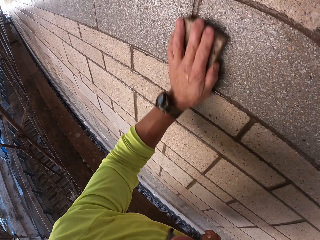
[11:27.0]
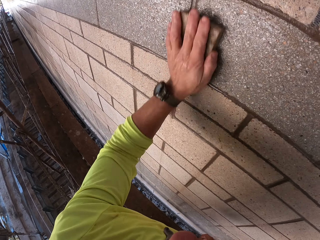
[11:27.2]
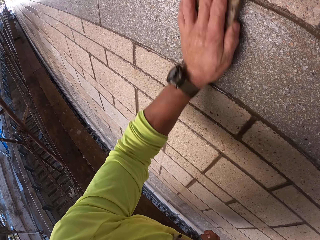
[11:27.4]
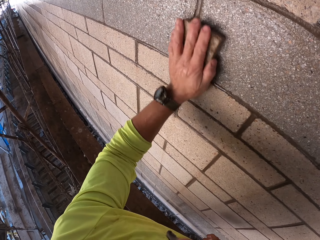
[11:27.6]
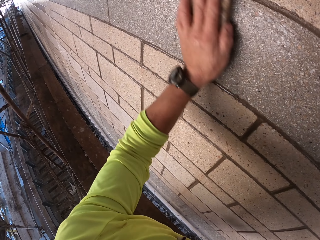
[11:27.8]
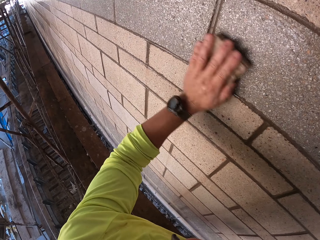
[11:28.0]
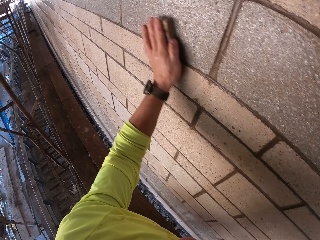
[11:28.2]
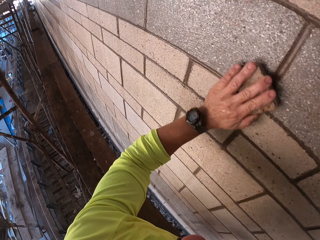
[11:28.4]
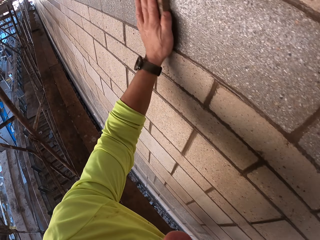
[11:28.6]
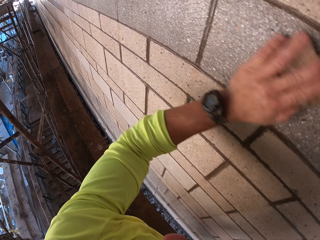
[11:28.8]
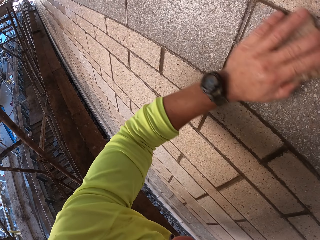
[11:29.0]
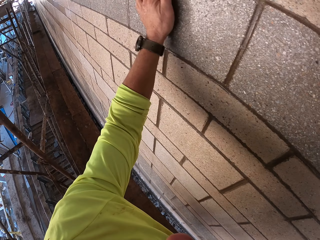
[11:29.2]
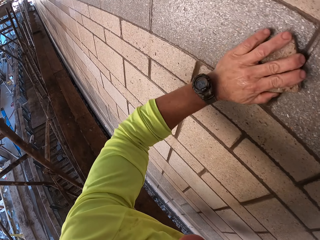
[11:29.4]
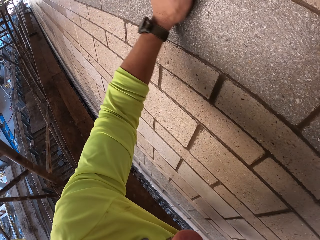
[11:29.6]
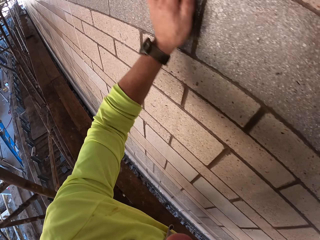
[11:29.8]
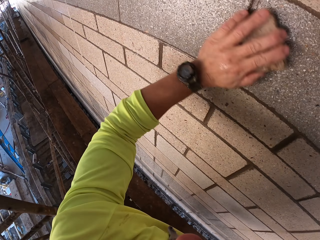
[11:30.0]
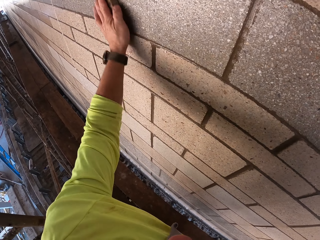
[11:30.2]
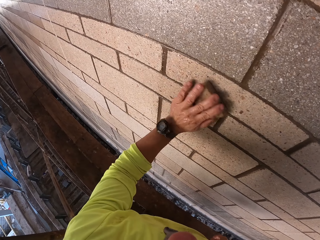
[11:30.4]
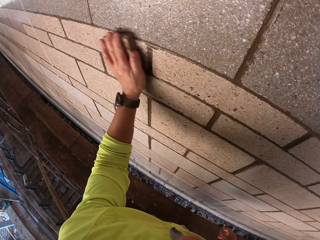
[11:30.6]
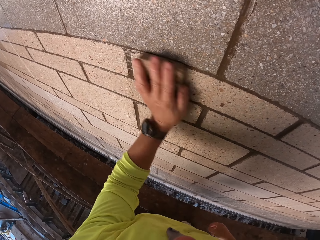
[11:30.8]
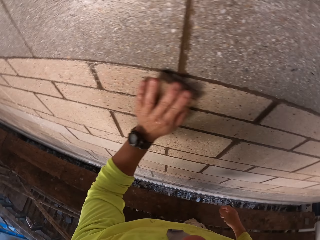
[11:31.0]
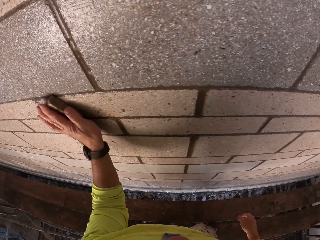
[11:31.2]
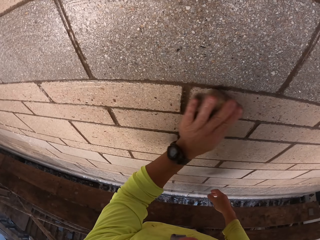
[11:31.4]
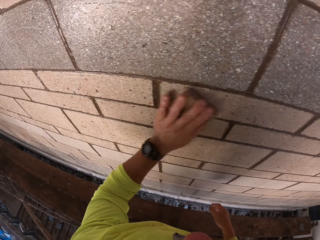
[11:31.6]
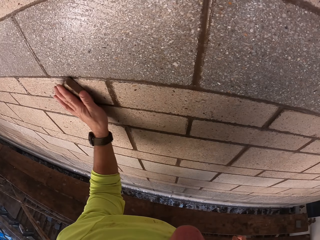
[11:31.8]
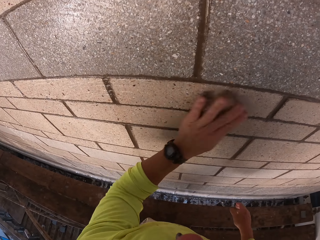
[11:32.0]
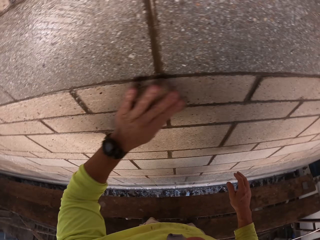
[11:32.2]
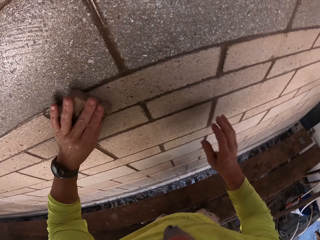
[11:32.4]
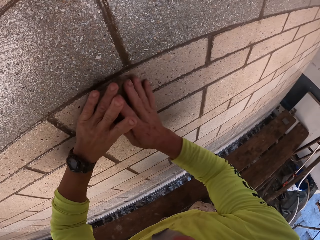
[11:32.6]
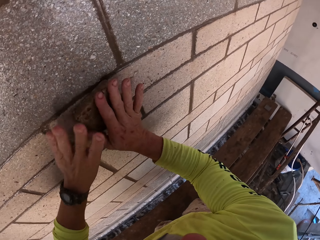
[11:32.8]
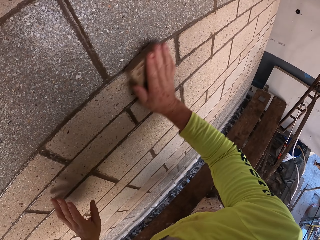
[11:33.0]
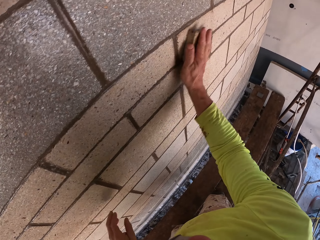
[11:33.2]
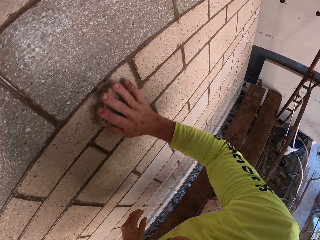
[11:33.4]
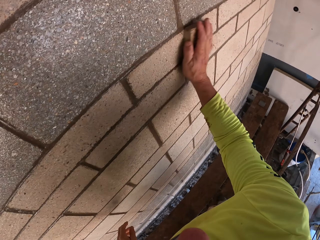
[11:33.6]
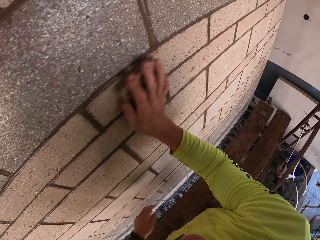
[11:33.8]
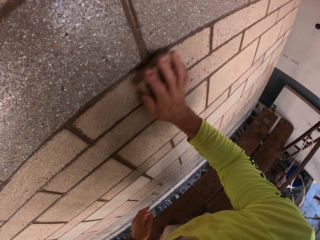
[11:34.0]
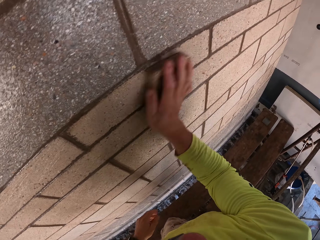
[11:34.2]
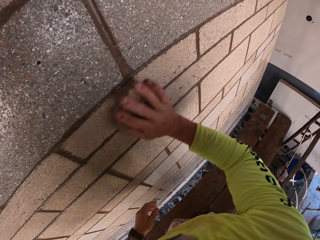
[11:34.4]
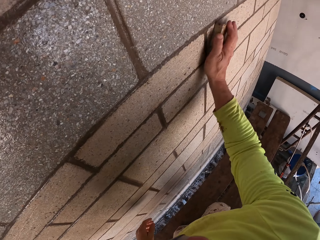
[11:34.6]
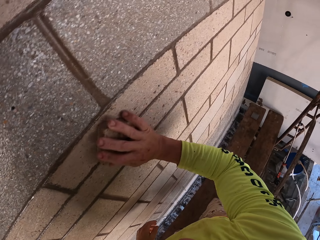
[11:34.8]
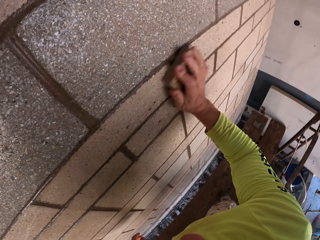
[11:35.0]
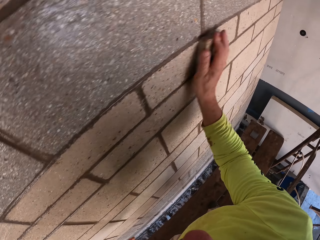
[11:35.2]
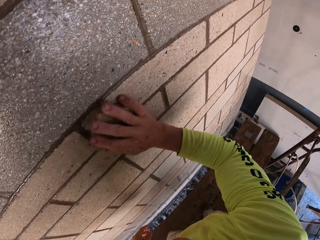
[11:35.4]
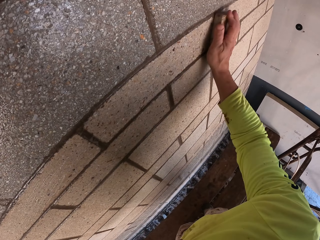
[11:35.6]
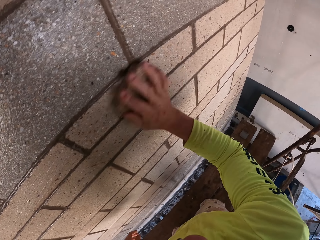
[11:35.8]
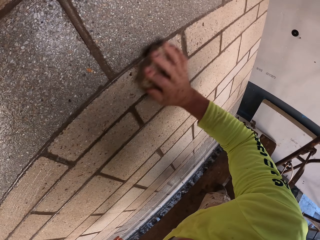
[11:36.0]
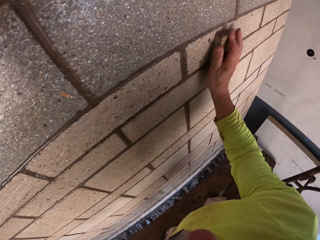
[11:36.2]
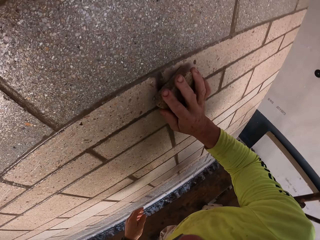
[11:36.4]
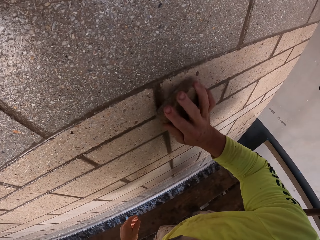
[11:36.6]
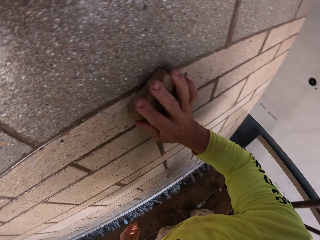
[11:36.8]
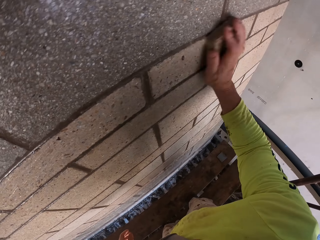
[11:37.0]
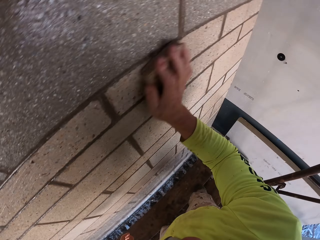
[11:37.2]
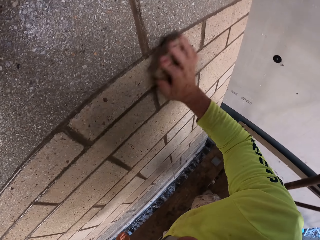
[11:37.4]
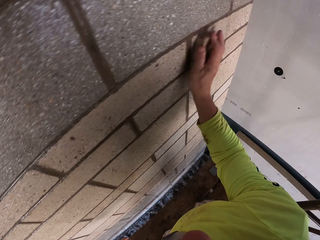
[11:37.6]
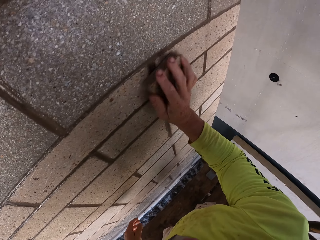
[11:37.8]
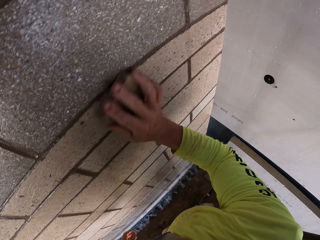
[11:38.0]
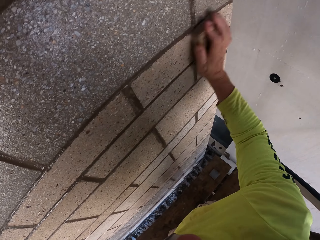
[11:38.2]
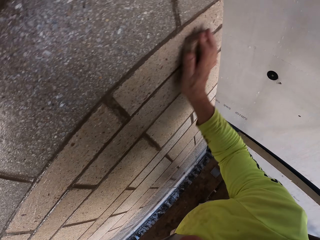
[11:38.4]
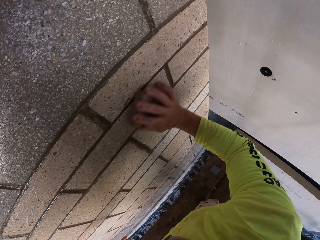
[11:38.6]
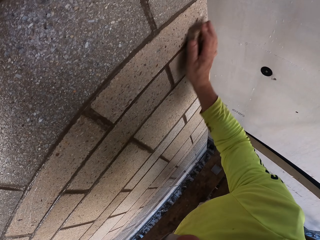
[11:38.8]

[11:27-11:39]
The camera wearer scrubs the wall with the scrubber. They turn to the side. They scrub the wall with the scrubber.

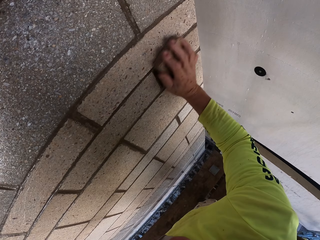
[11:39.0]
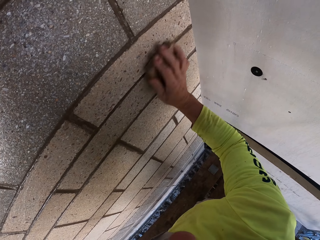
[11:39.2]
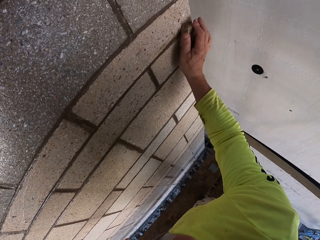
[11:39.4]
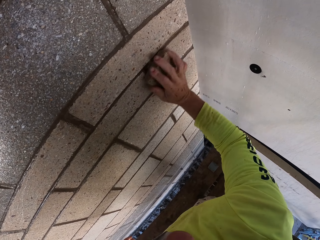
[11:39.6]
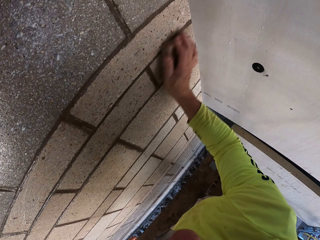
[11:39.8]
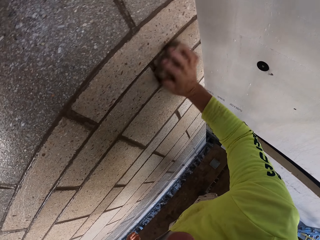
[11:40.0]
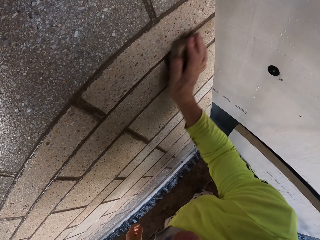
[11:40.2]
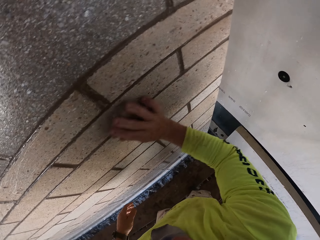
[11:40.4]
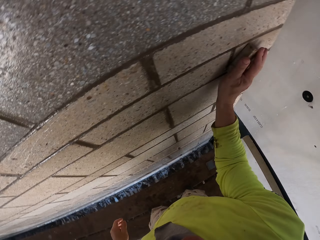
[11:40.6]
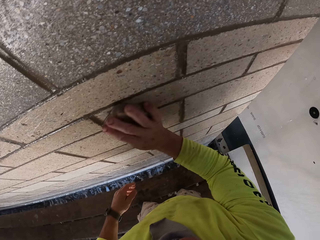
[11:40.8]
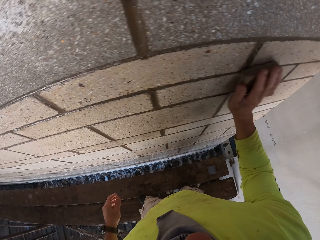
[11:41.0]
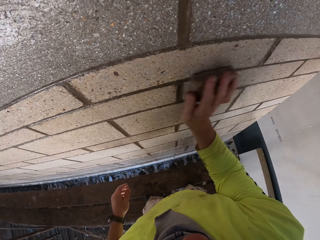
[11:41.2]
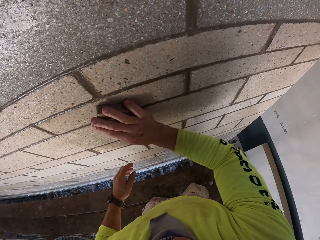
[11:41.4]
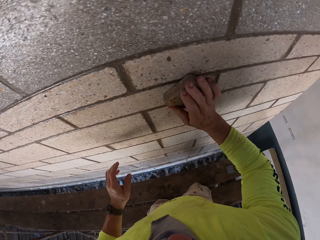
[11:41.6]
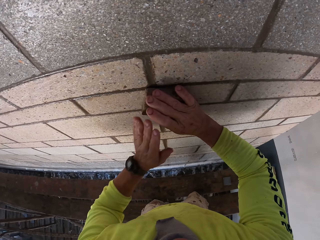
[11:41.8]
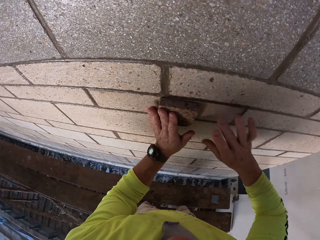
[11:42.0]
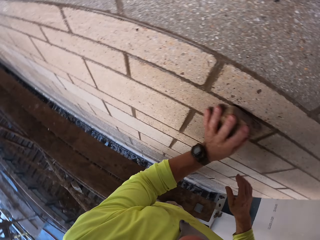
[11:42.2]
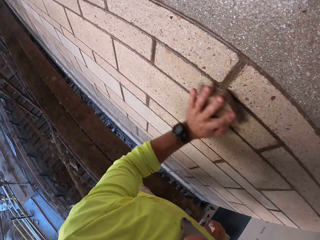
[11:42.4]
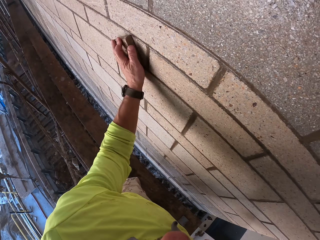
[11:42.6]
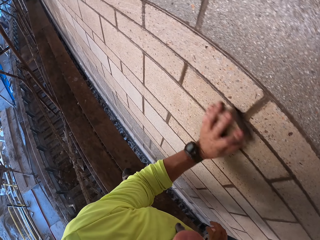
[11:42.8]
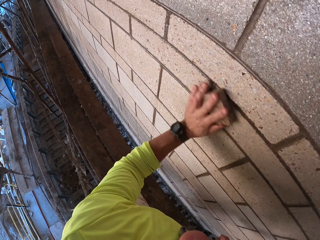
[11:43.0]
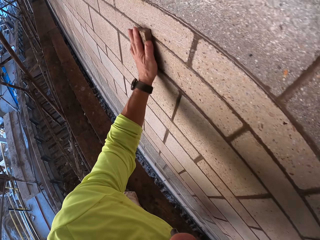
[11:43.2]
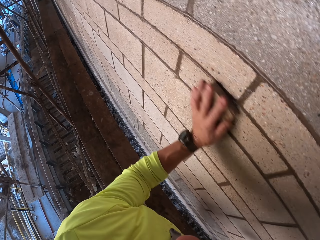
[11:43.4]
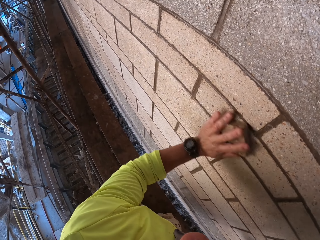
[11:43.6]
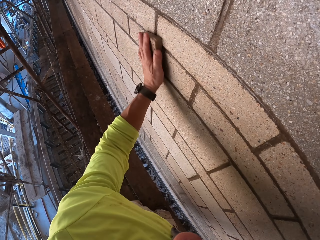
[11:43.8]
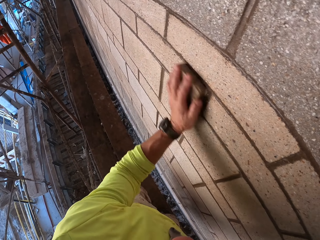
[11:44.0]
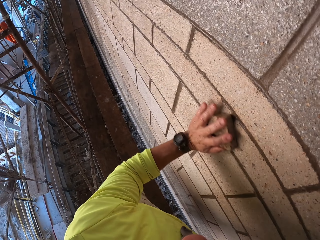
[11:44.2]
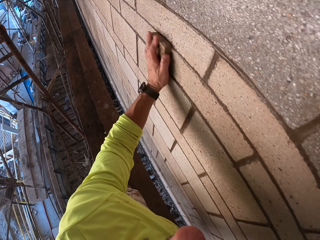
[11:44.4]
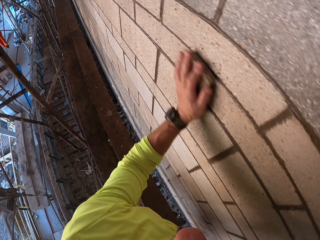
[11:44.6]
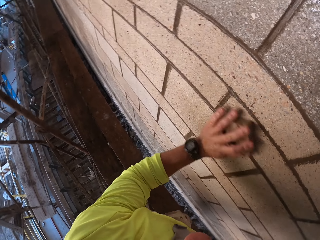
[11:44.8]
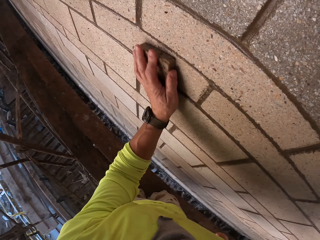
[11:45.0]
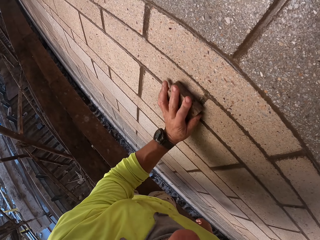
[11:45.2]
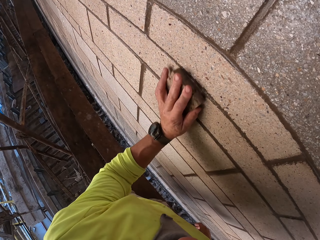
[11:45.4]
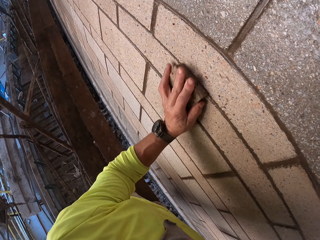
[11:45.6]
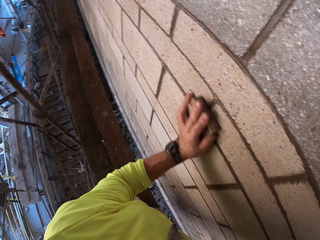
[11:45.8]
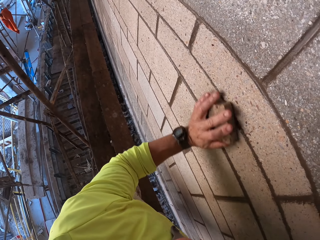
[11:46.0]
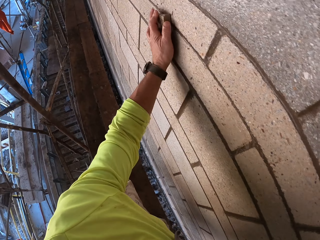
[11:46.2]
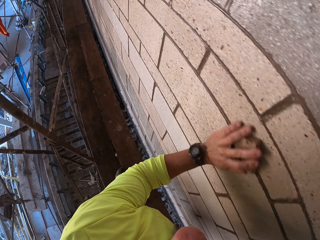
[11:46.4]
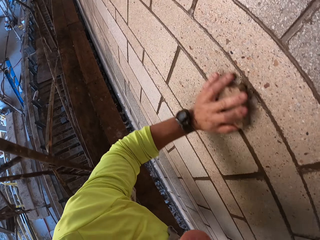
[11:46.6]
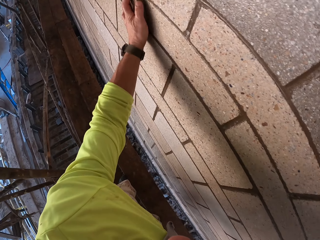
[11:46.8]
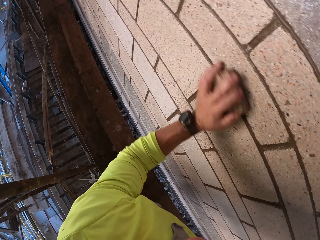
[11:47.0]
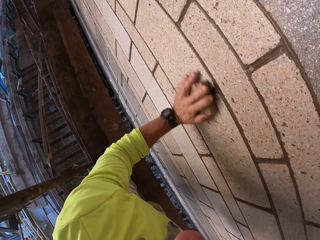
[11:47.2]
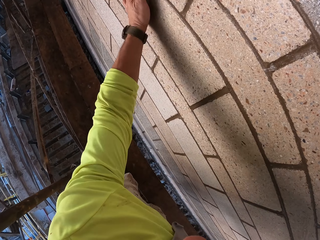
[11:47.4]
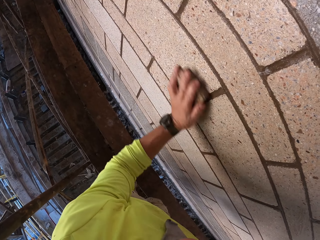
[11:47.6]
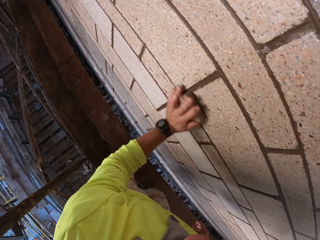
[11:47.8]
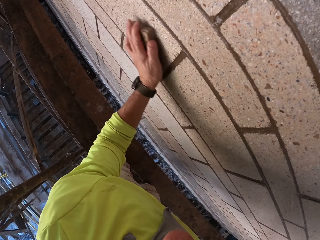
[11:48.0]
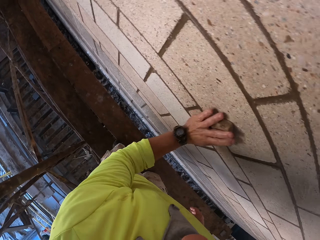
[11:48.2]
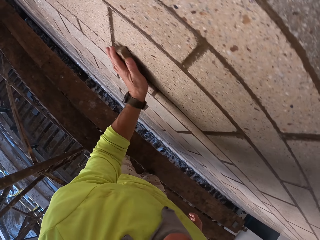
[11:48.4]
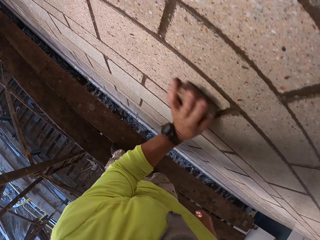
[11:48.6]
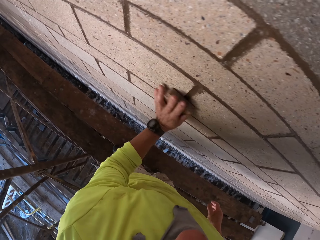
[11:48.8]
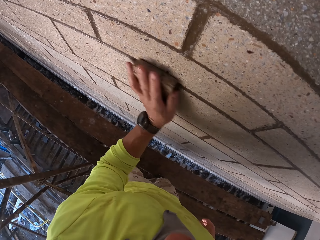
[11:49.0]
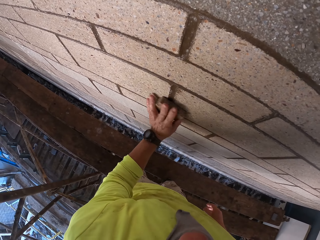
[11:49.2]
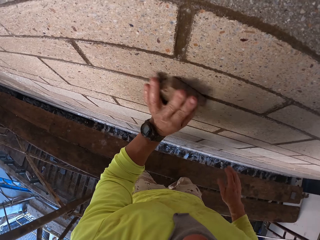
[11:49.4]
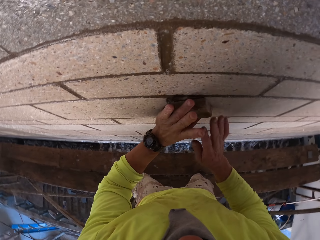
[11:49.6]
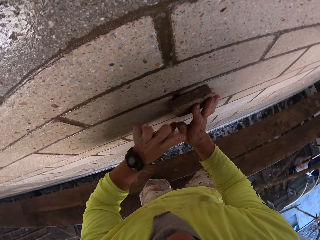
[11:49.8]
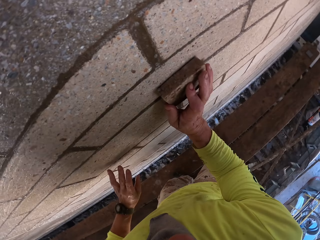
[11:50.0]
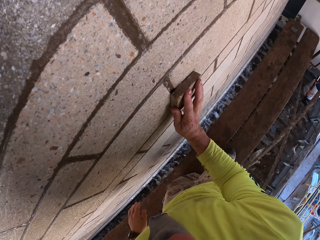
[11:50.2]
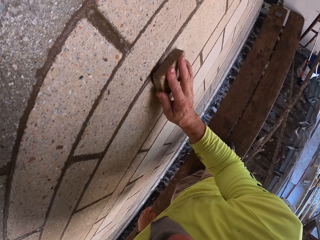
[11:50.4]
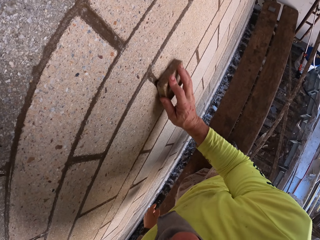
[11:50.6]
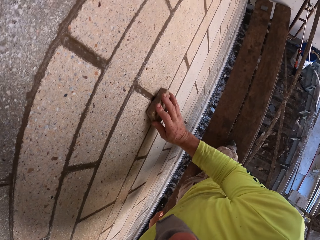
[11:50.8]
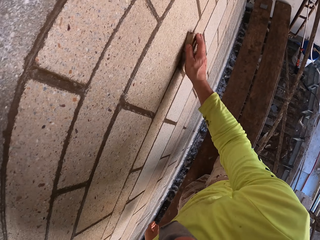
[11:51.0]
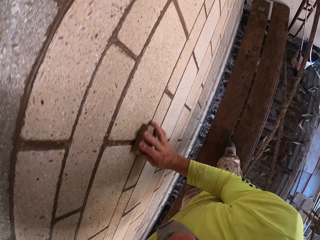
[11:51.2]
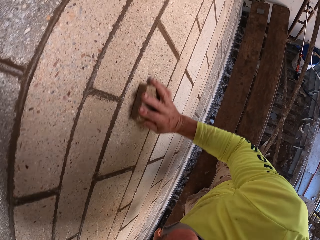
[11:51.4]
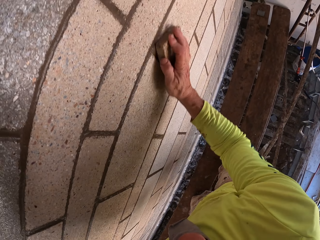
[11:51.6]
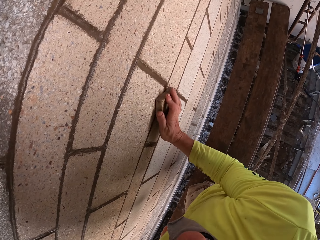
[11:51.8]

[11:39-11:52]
The camera wearer turns to the side. They scrub the wall with the scrubber. They turn to the side.
